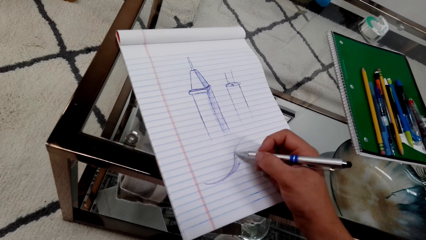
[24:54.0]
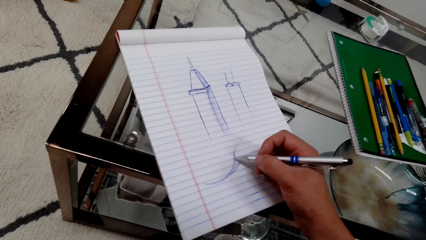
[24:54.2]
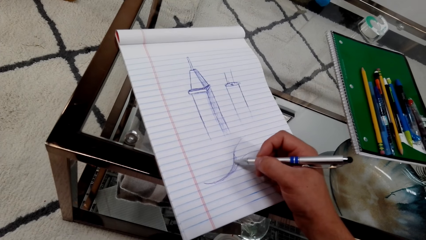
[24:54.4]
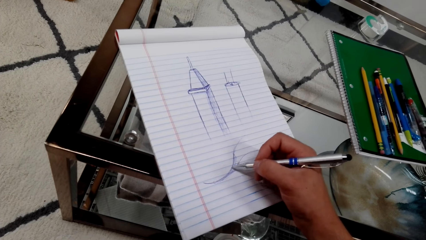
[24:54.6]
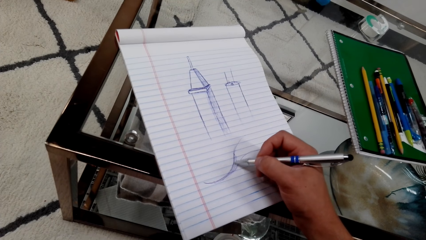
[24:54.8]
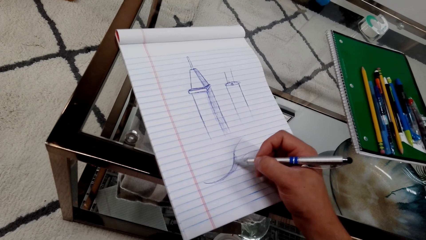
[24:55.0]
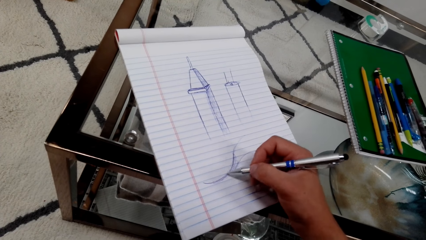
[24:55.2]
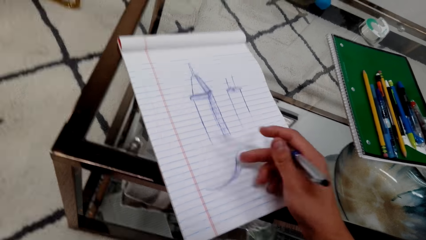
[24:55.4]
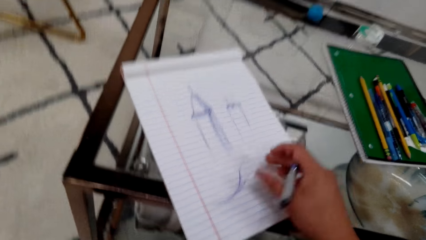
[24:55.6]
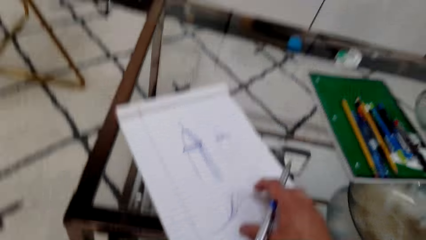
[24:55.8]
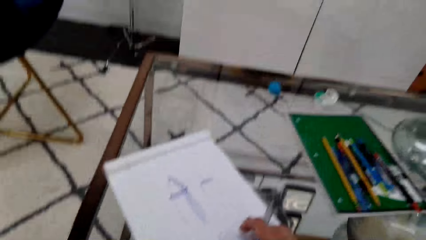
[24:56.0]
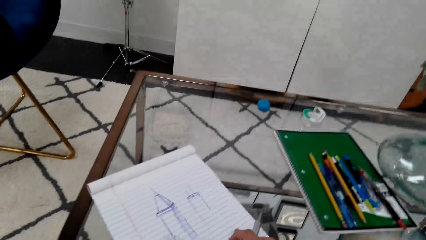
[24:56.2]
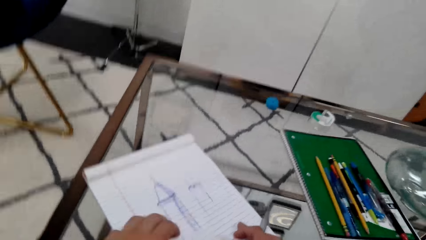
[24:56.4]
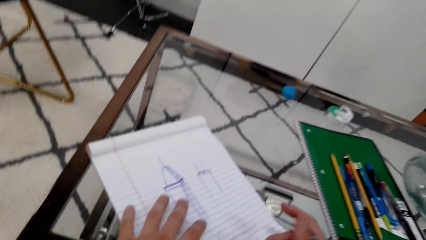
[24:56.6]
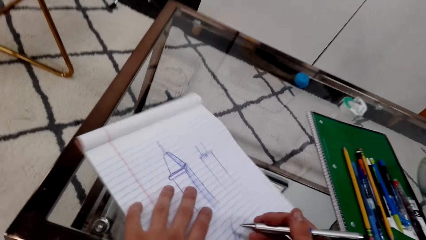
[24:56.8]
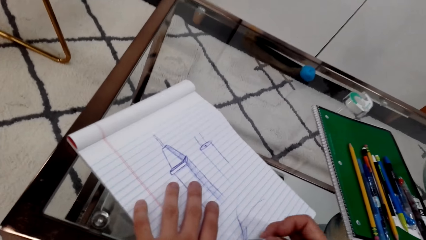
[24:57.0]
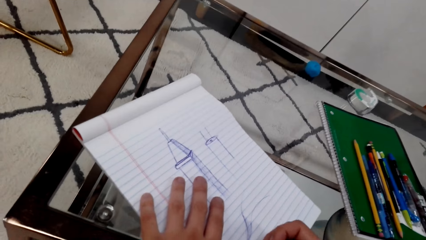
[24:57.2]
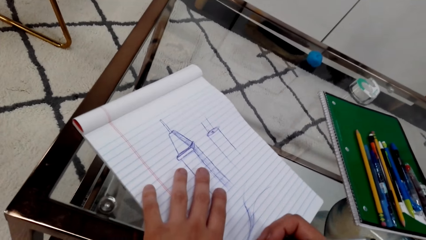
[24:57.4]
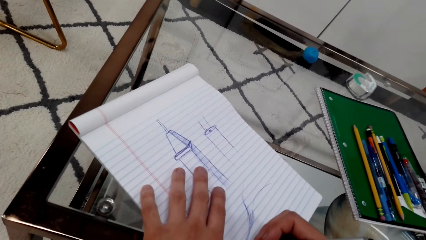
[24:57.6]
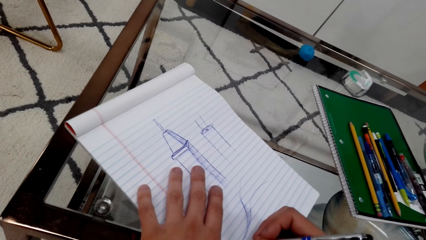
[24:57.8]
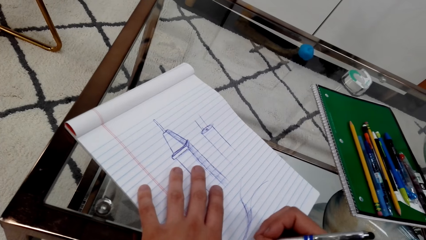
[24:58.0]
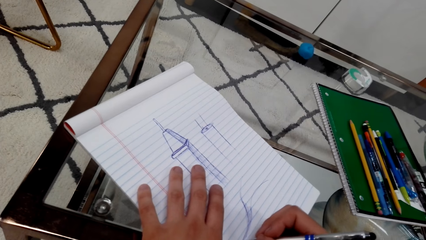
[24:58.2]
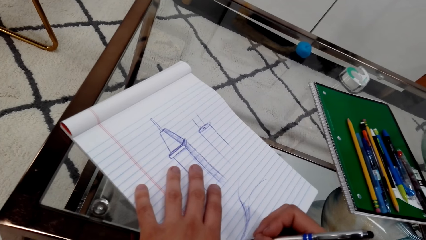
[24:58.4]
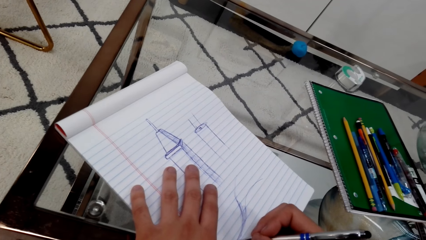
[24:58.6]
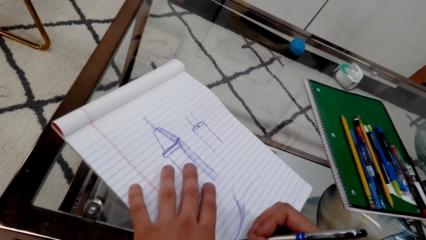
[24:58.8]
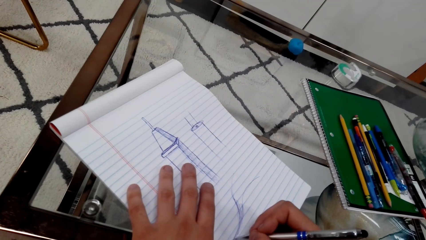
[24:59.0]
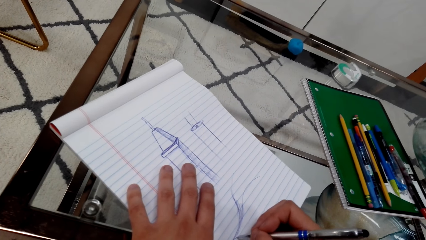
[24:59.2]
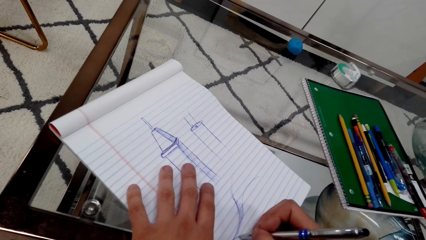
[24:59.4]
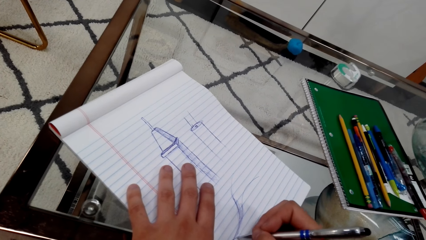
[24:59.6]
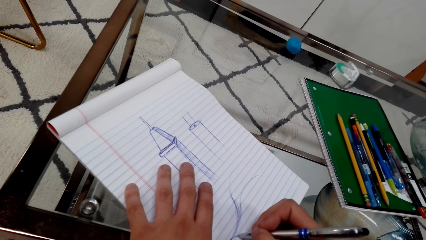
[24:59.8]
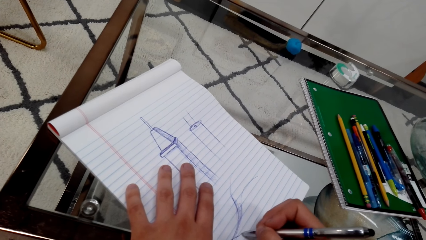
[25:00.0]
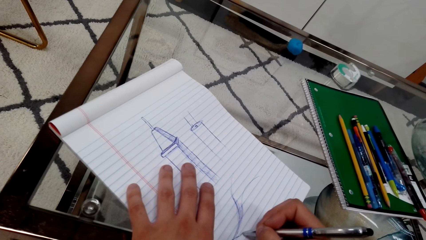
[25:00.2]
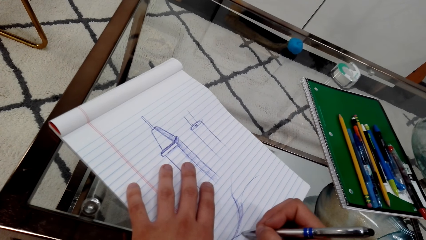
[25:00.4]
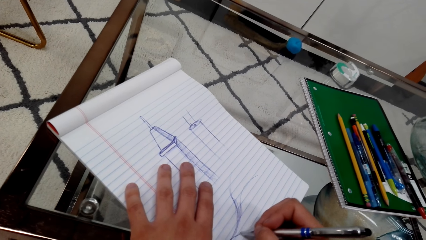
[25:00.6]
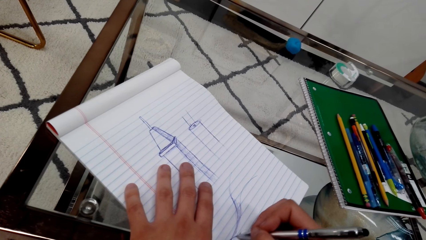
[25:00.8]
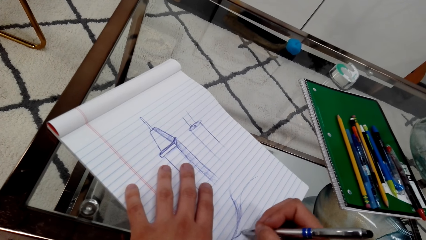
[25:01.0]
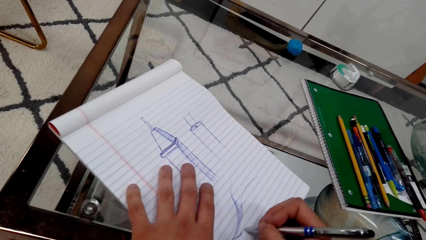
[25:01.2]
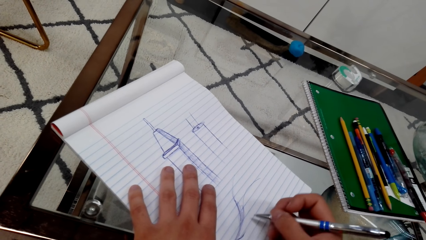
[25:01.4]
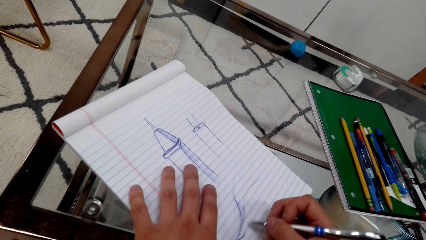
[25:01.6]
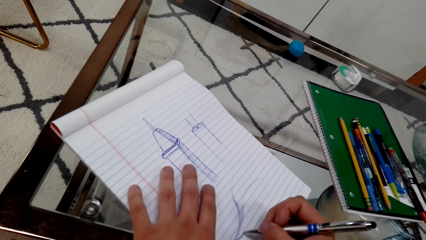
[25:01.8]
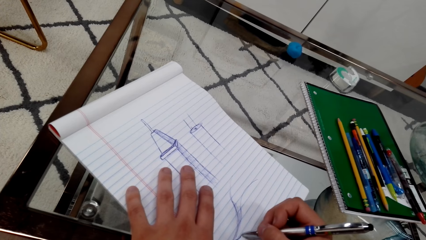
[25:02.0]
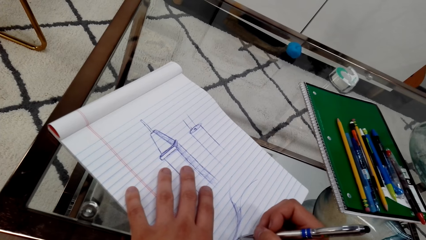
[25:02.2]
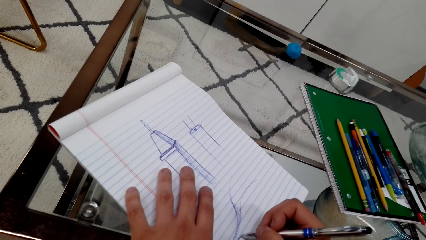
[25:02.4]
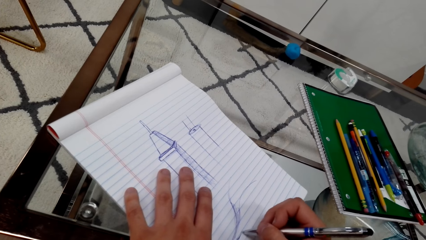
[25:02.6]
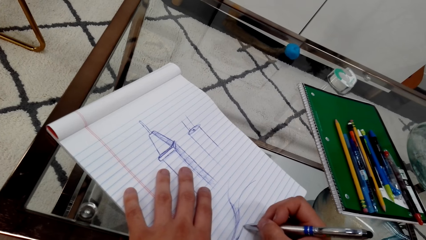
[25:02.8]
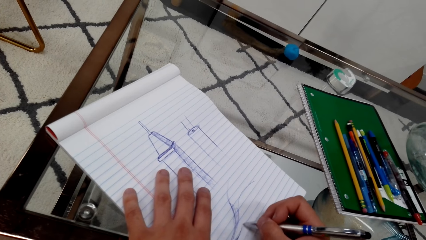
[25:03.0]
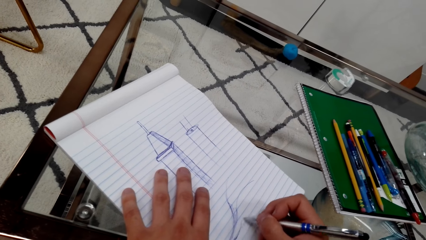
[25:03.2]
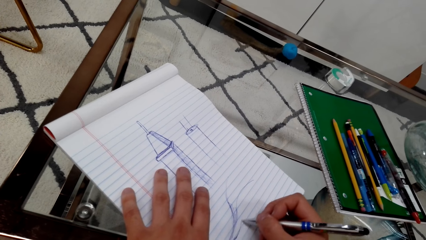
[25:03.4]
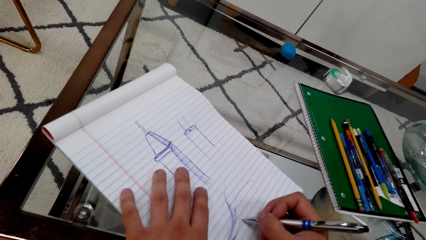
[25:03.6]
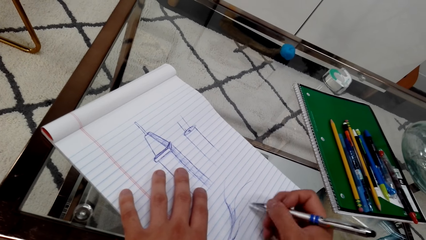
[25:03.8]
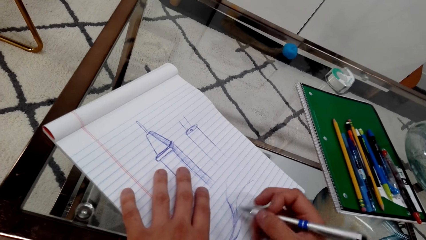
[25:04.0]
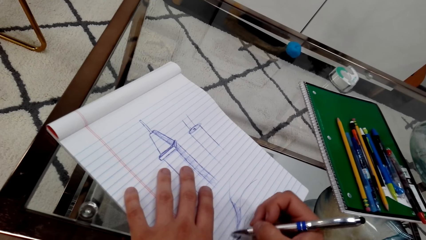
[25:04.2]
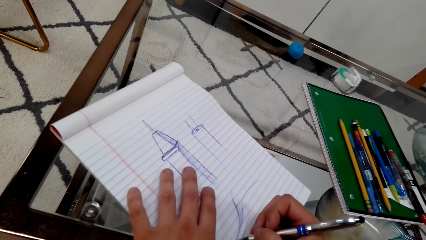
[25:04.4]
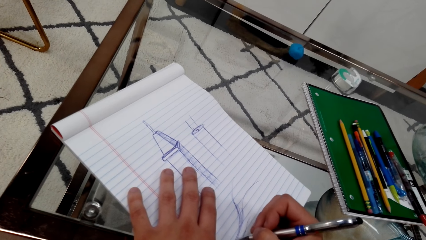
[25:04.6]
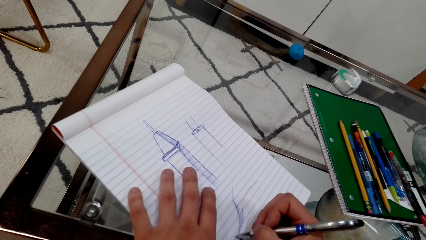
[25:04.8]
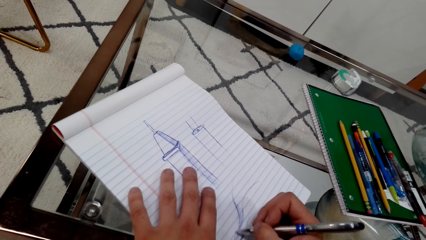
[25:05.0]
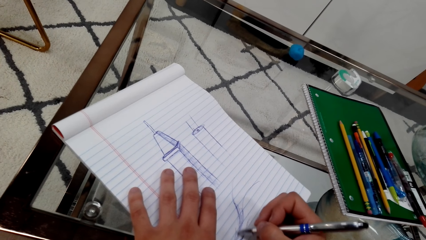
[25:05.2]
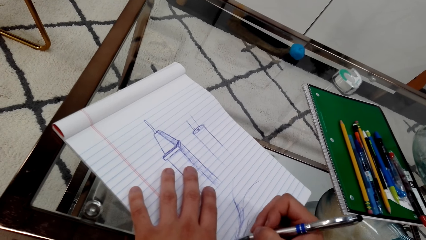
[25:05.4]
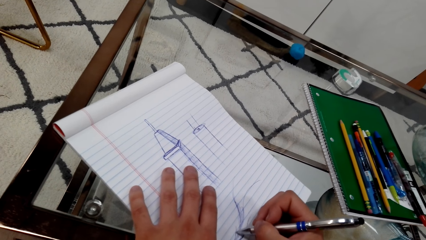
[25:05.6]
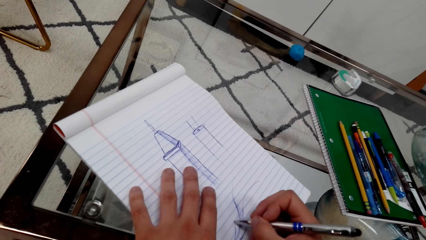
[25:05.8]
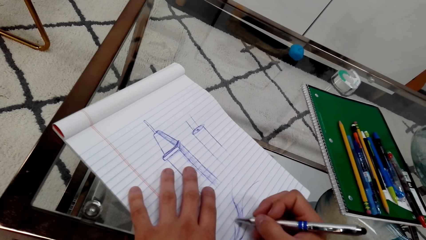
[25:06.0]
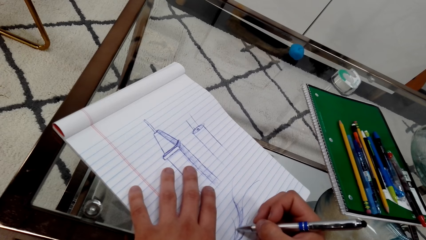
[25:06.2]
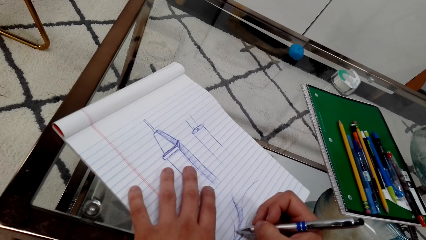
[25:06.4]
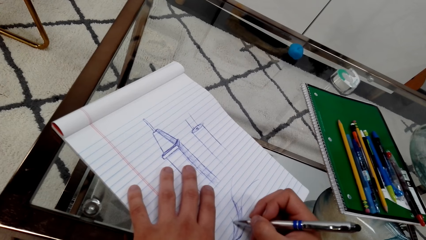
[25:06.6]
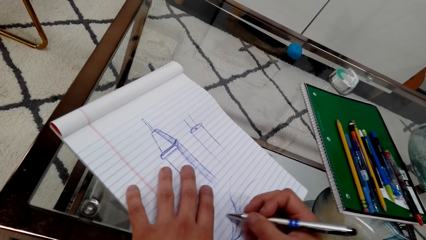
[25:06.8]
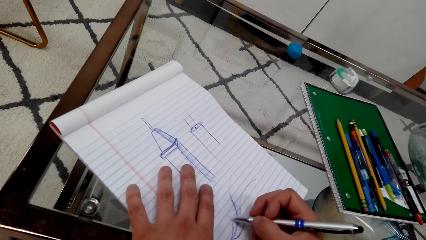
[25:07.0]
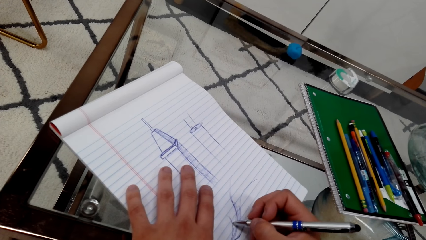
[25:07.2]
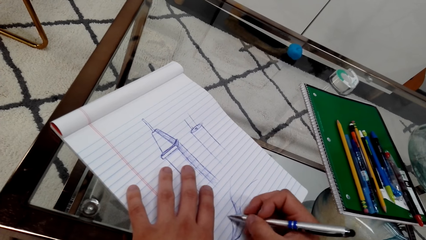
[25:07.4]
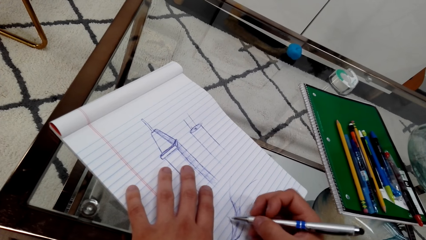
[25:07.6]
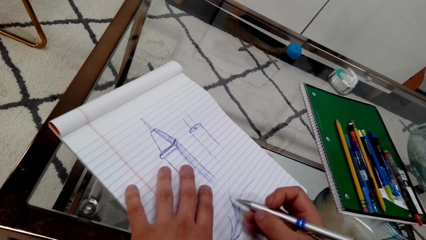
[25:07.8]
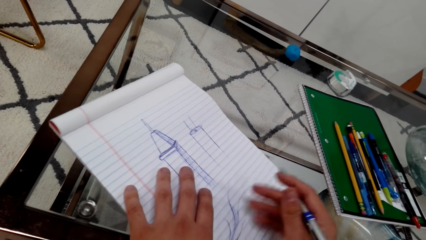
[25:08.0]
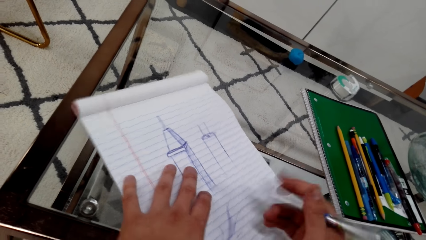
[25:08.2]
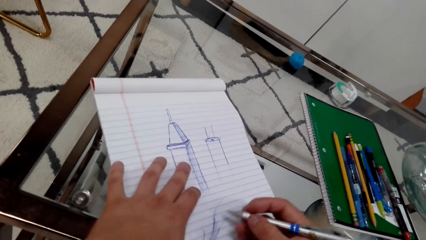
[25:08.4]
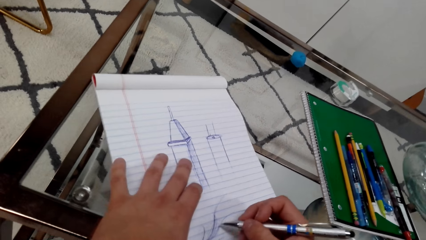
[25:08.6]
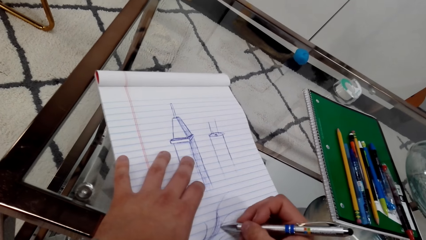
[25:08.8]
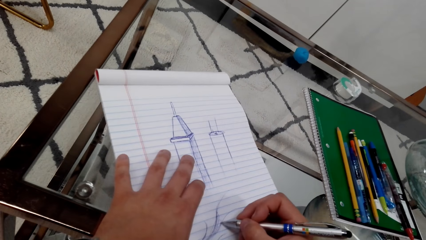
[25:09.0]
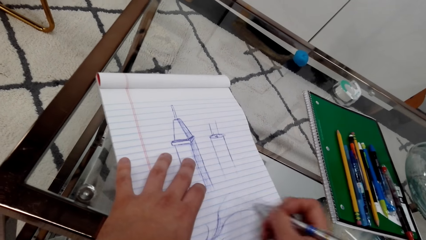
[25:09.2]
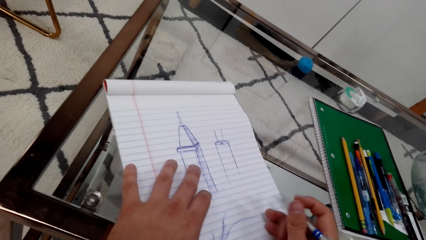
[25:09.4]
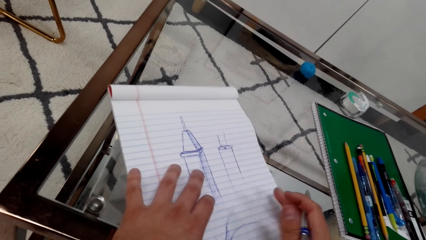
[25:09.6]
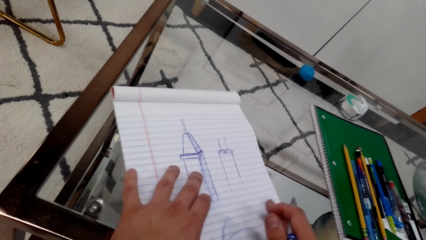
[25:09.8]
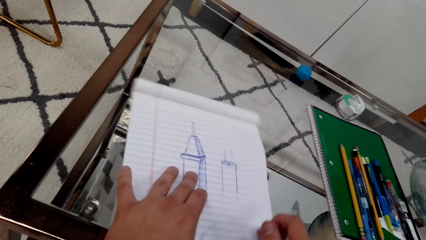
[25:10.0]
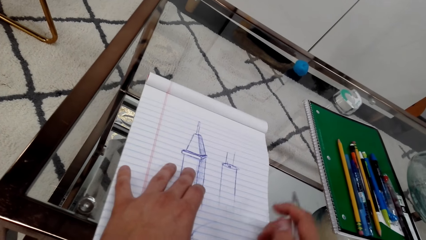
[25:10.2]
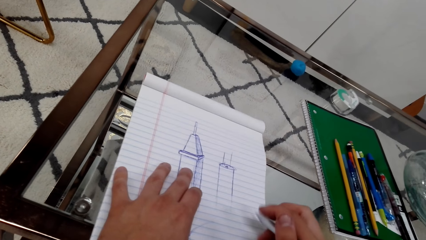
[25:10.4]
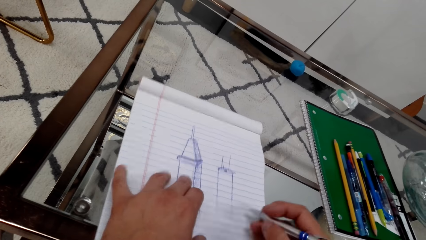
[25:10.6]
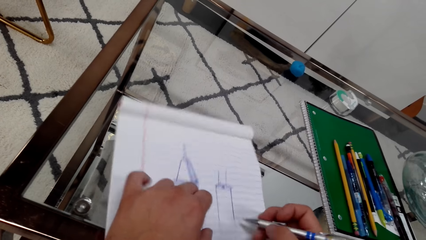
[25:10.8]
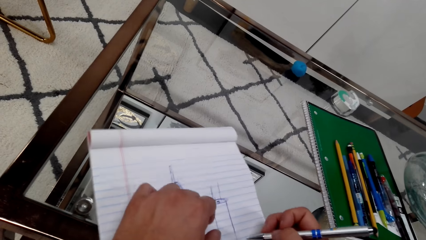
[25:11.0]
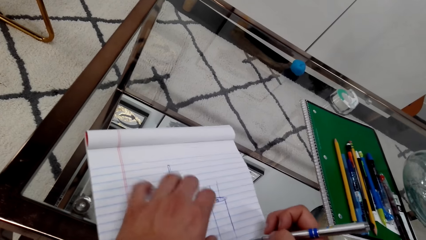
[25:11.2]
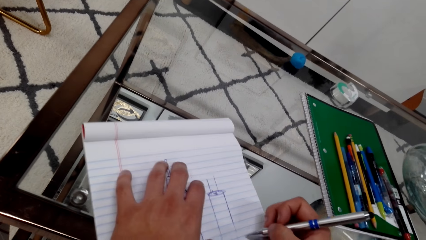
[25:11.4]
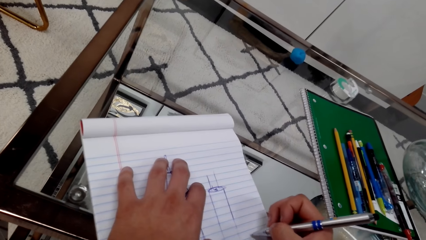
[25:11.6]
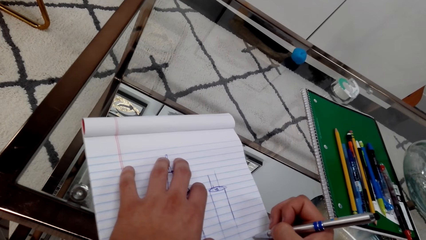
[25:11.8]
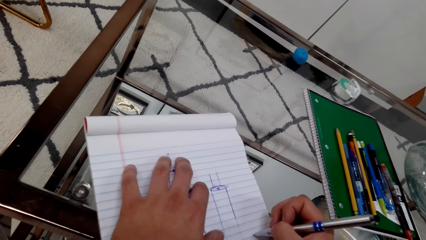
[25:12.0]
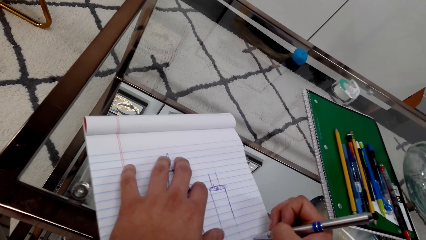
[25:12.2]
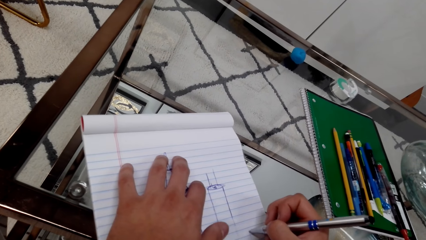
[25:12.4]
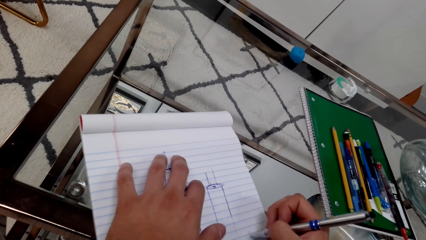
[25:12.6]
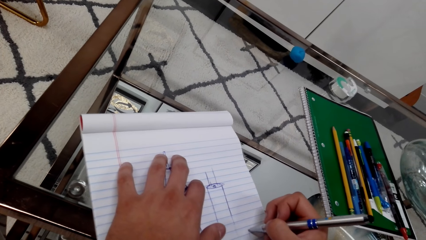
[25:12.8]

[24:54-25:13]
The camera wearer moves a book. They draw on the book with a pen. They draw on the book with the pen again. They move the book.
